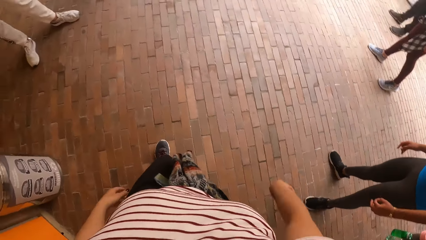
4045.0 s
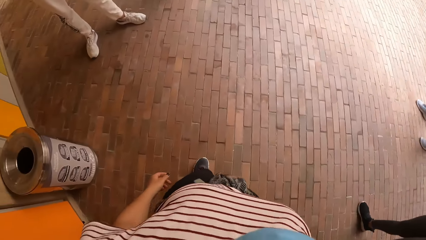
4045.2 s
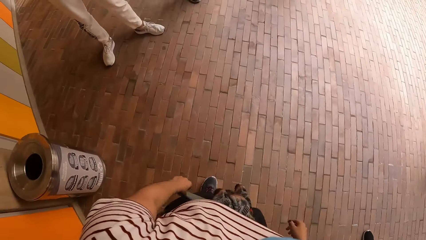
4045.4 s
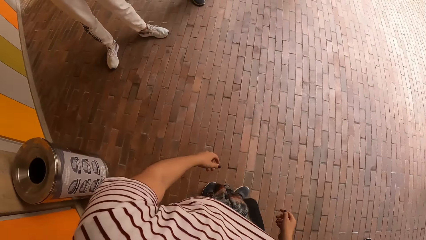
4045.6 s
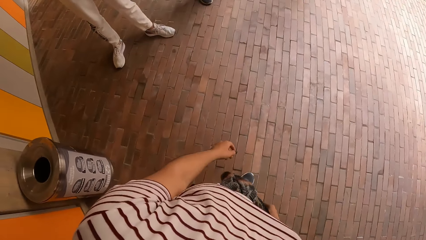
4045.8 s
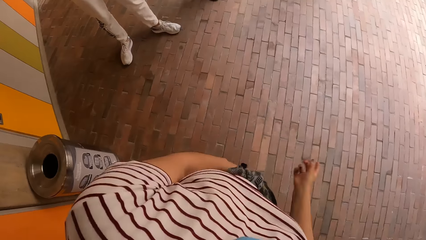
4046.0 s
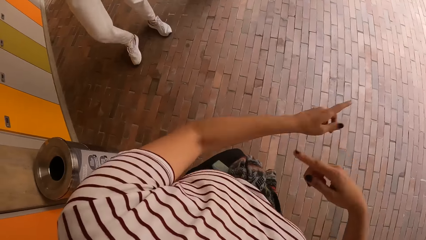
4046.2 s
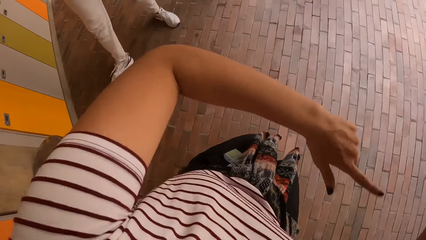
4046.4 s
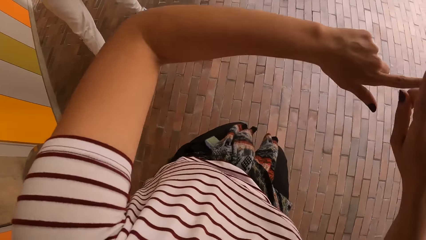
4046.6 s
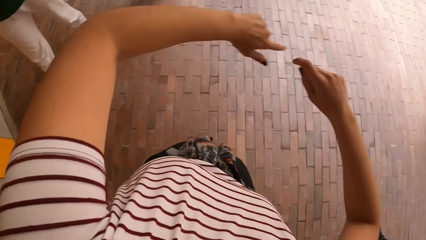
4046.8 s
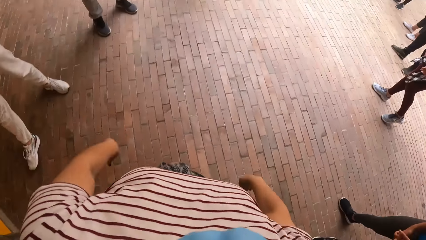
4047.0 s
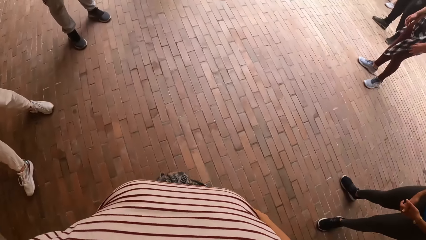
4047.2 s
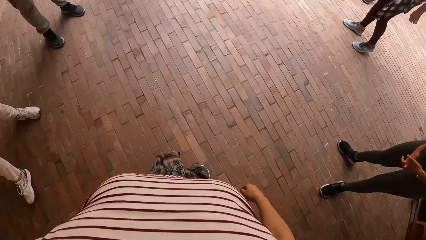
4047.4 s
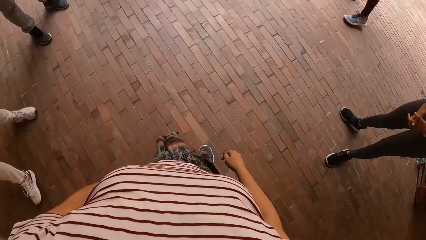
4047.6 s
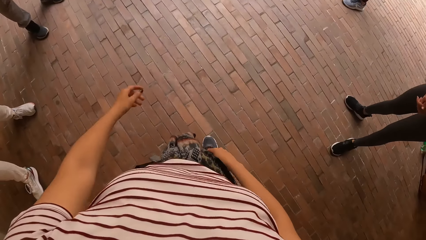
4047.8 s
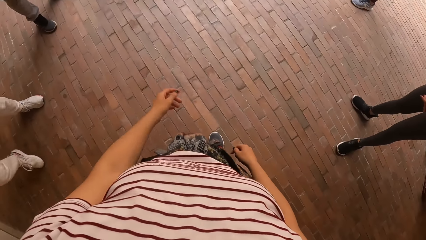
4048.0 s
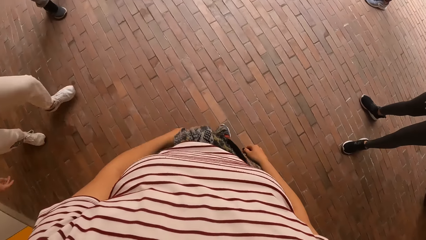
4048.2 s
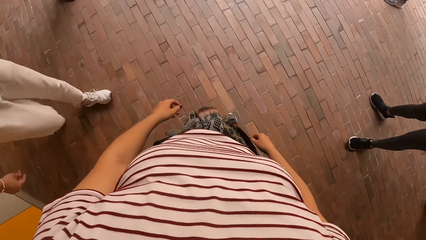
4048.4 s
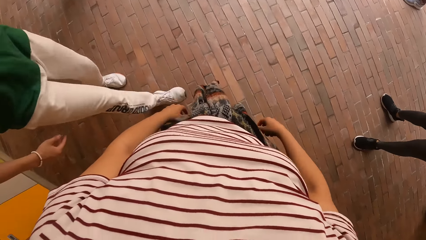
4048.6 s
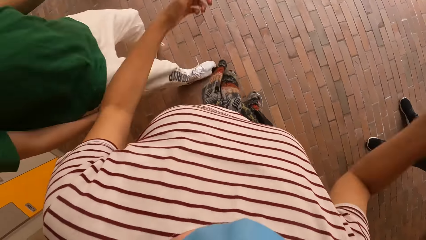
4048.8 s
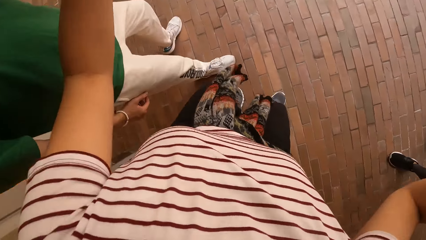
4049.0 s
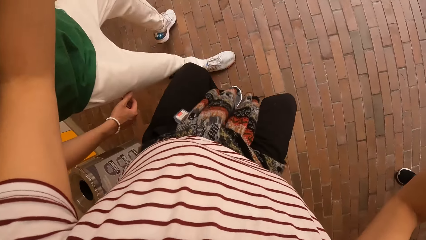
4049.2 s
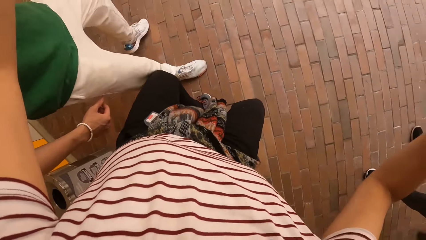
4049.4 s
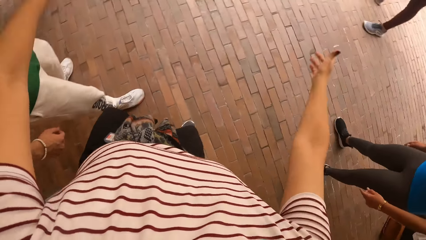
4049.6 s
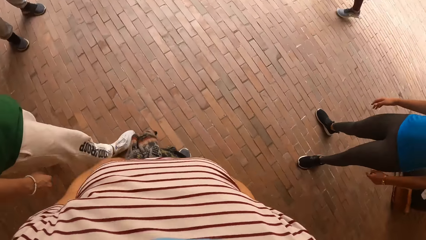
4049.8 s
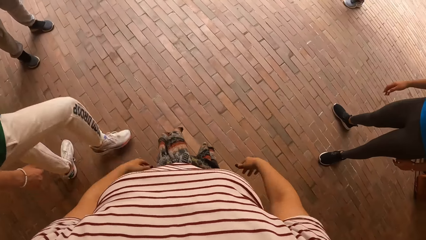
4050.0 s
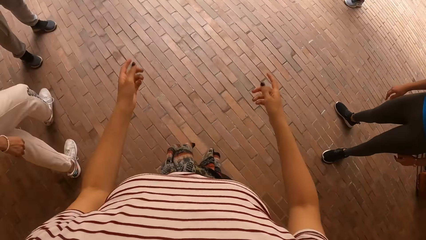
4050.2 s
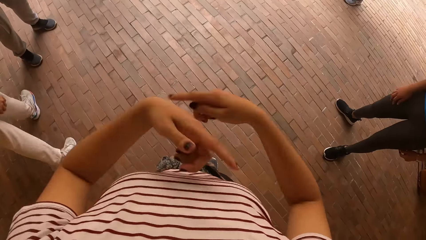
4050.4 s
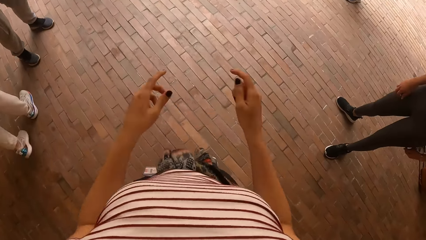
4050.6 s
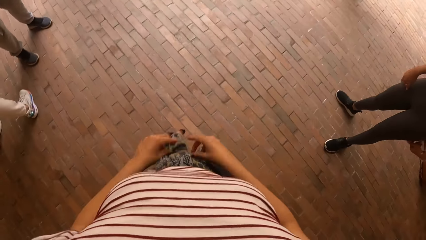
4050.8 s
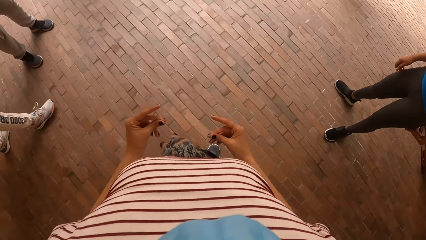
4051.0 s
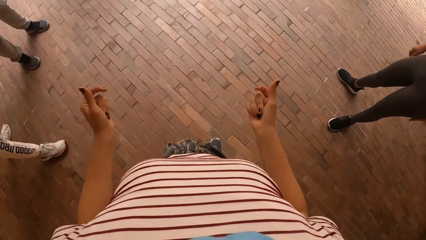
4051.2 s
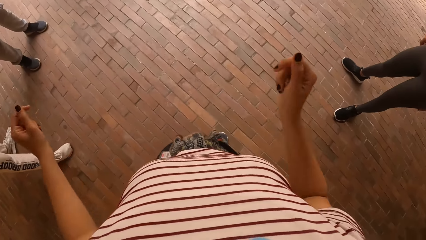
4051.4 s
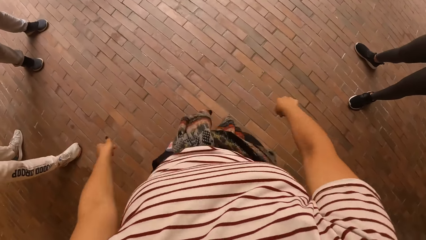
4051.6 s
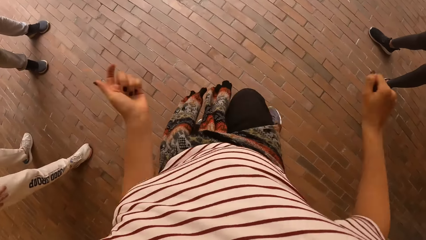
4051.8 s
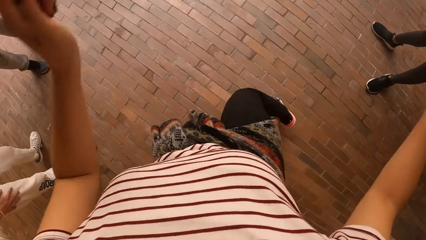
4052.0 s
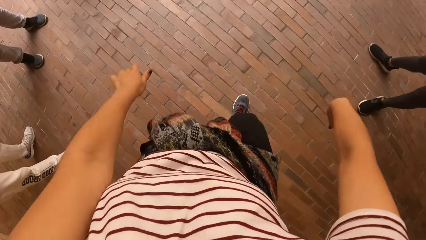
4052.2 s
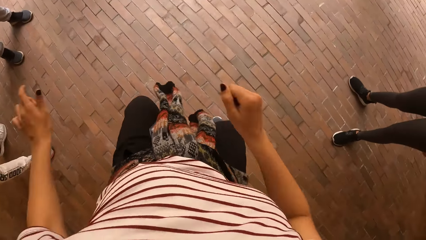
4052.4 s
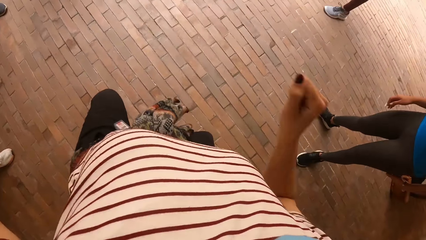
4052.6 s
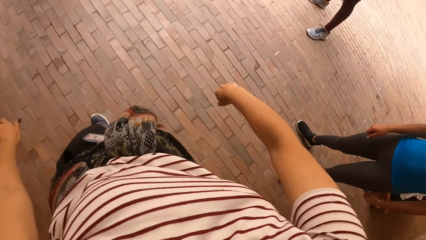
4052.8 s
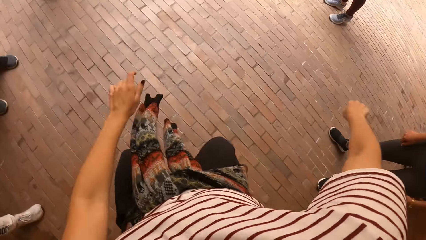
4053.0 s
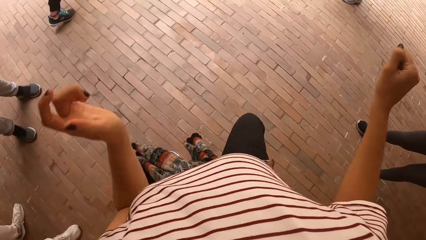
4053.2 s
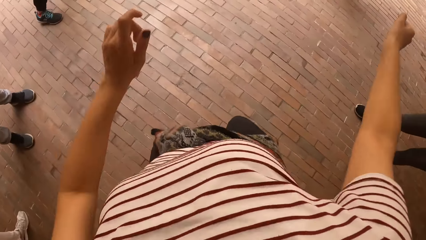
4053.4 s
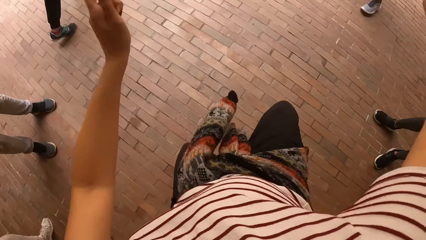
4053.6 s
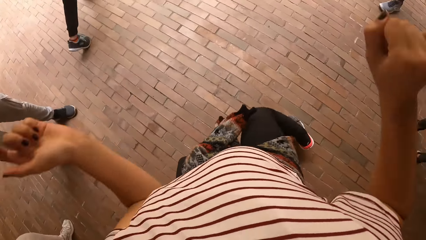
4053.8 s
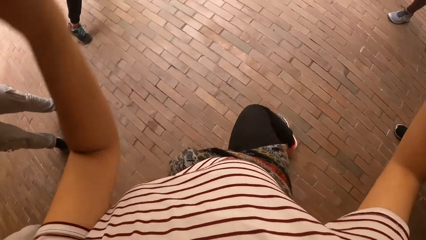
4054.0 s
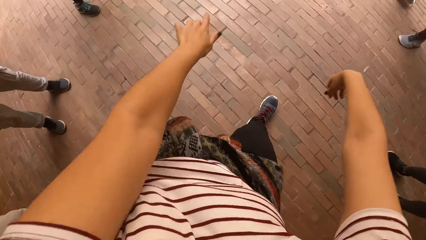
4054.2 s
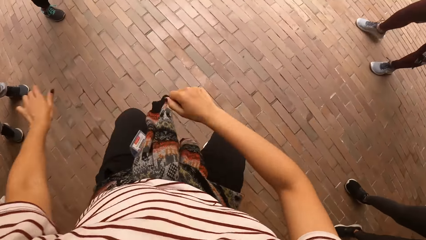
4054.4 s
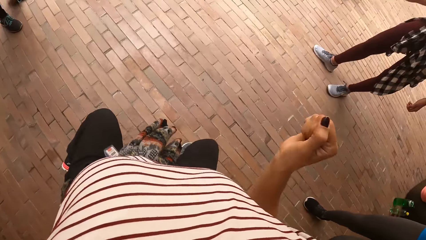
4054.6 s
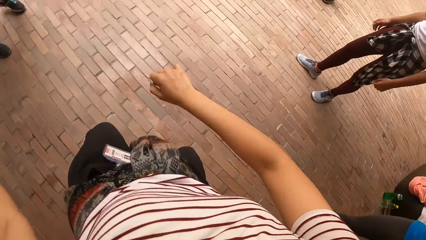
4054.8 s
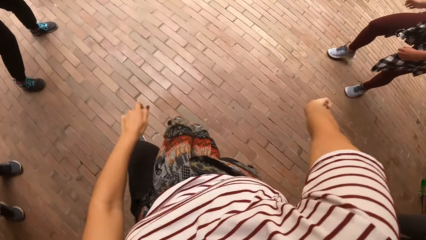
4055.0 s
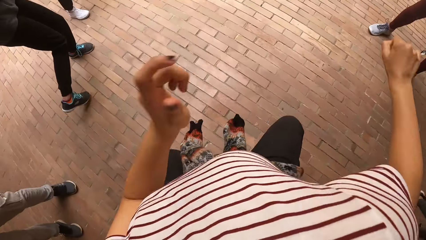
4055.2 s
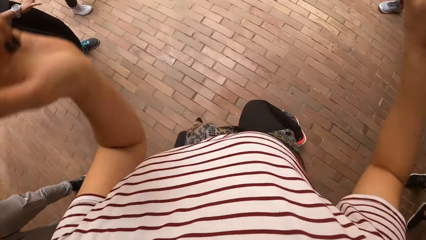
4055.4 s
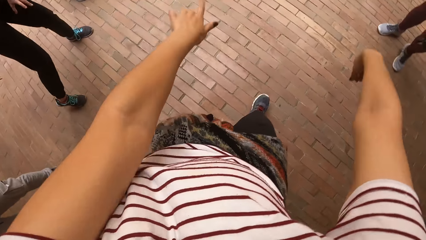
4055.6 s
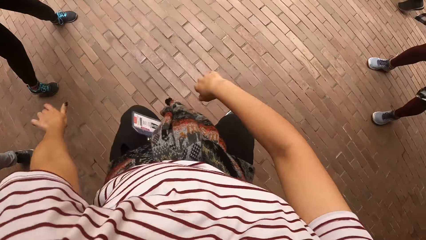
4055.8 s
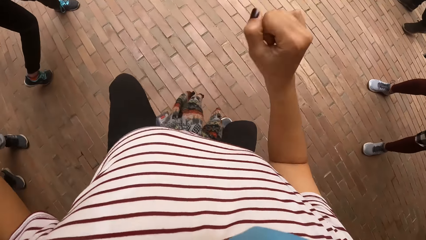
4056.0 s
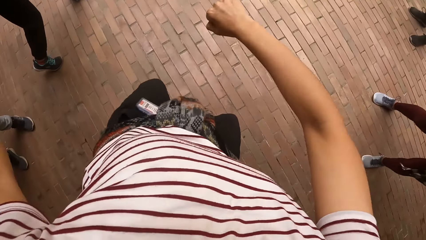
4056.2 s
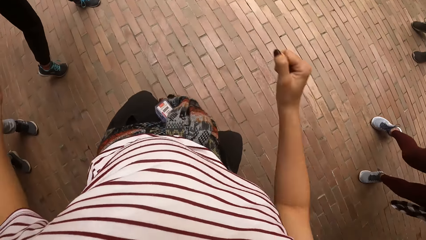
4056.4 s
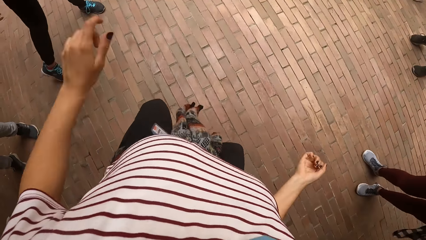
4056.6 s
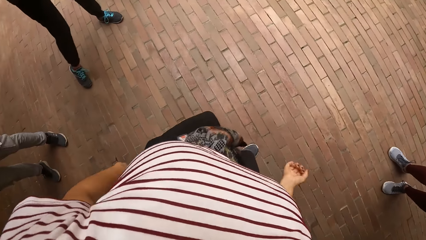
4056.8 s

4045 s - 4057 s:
The camera wearer dances with friends. They gesticulate with both hands. They look around. They lift both hands, adjust the camera, and drop both hands. They snap the fingers of both hands. They dance with friends in front of the group of people.

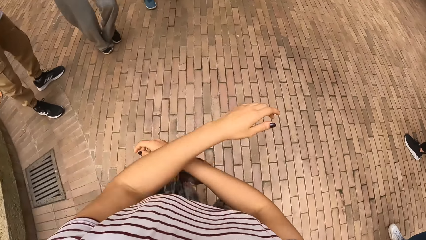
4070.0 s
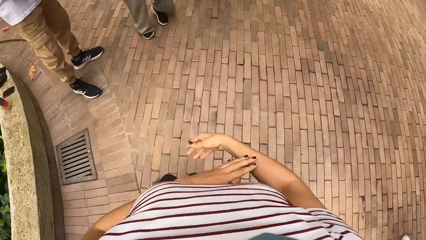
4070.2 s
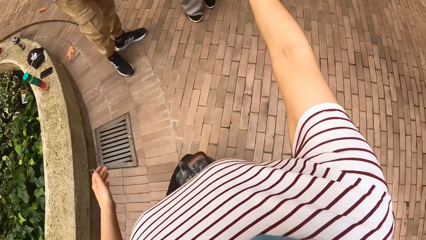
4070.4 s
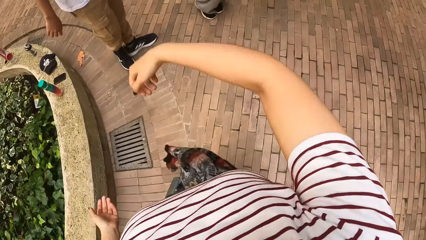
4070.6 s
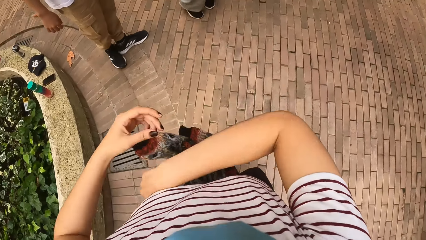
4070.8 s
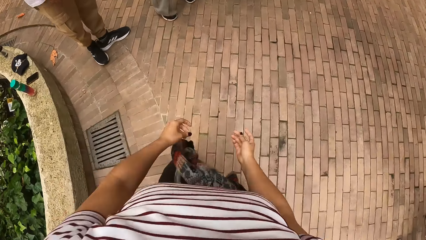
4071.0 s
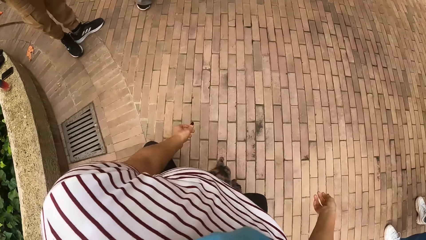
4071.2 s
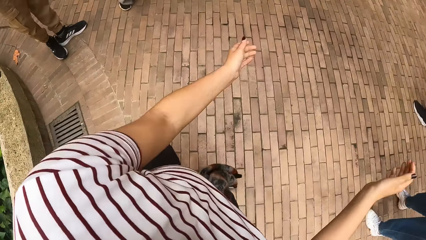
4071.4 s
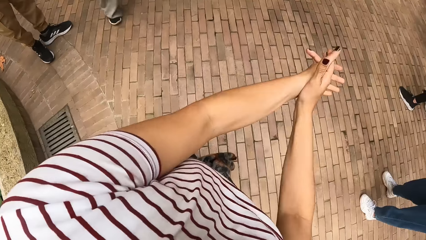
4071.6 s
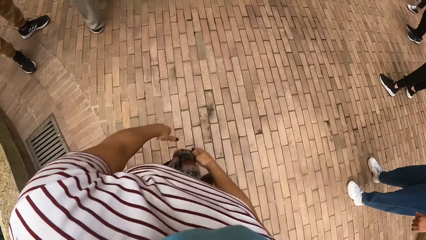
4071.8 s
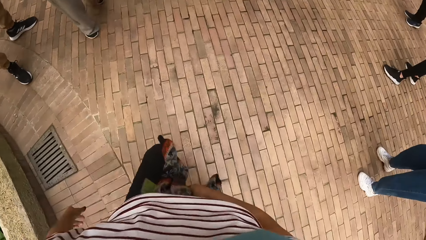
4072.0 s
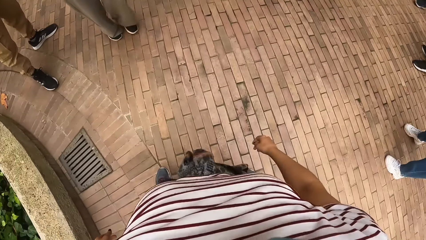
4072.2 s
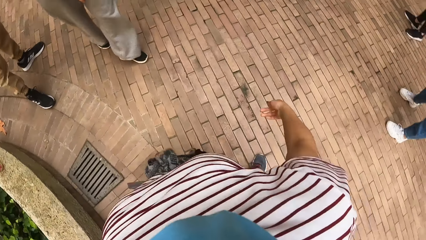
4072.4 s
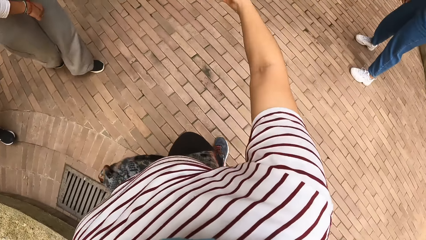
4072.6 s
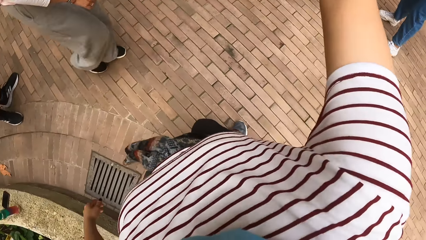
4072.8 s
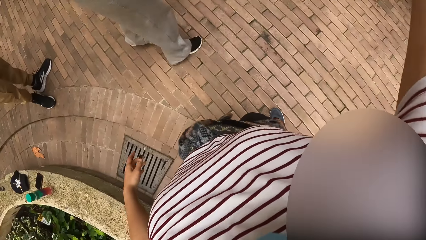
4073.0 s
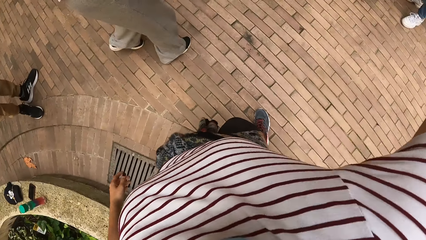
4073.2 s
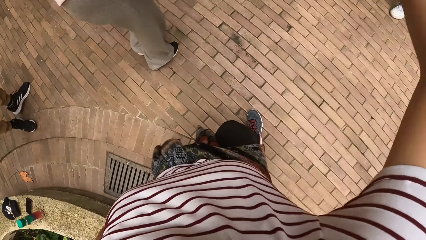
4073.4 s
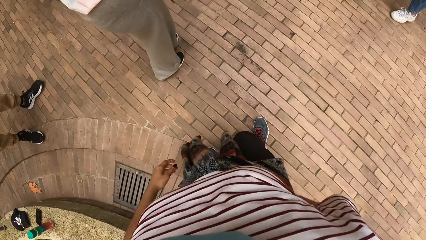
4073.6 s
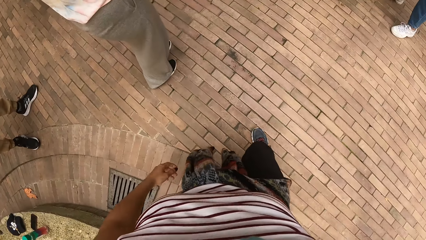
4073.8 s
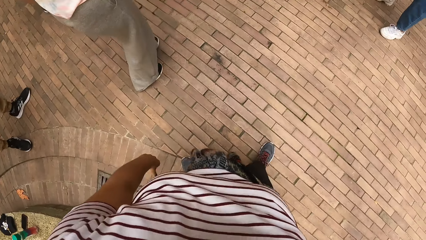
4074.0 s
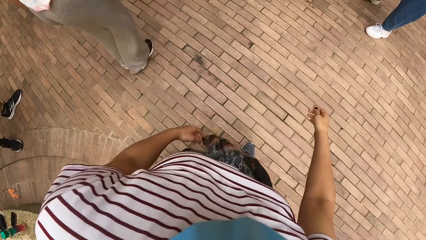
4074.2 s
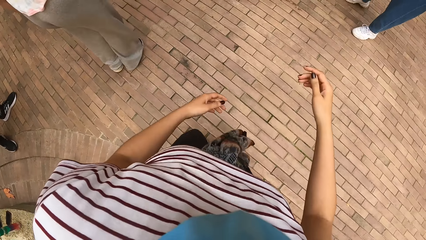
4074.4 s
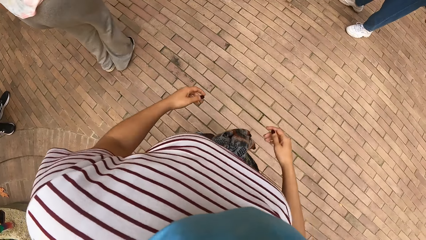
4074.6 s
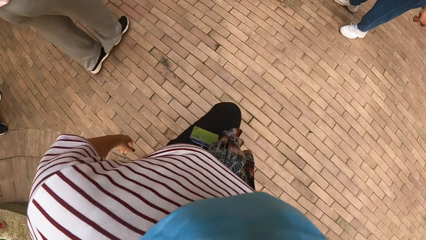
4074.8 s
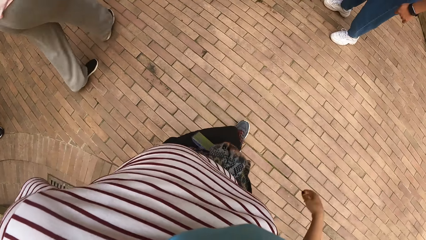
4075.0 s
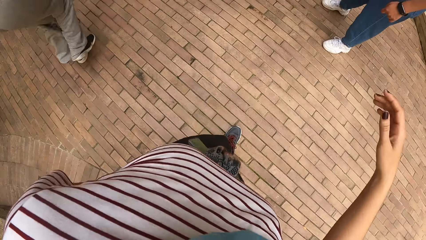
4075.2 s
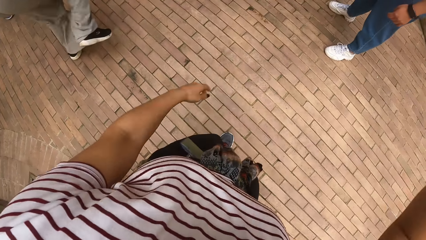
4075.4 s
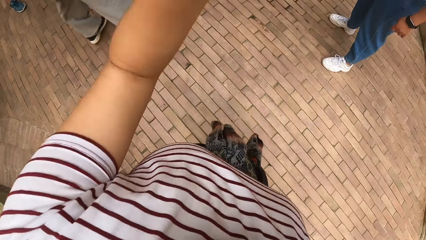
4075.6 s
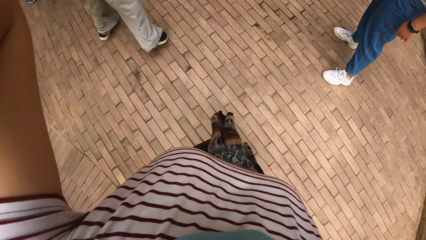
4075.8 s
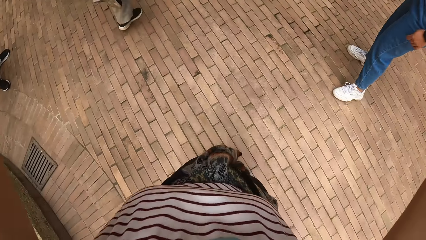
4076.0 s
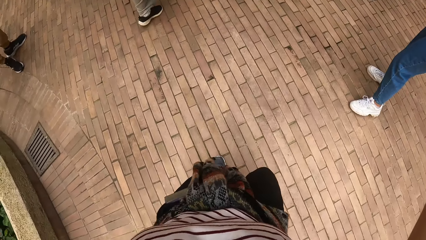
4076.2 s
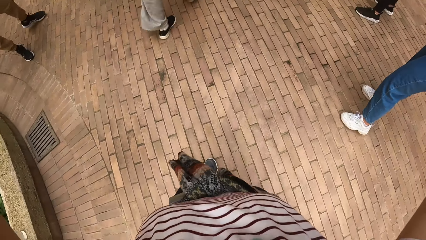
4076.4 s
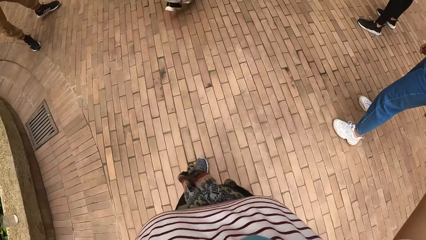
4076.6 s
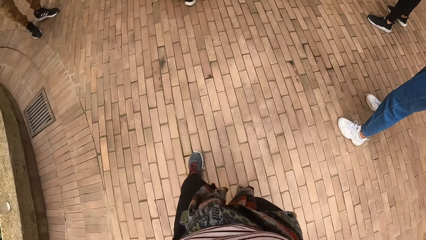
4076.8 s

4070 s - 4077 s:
The camera wearer claps her hands. A woman does some dance moves. The camera wearer lifts her hands. She adjusts the camera on her head with both hands.
